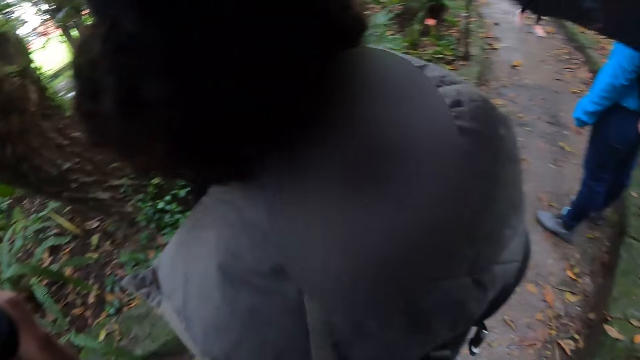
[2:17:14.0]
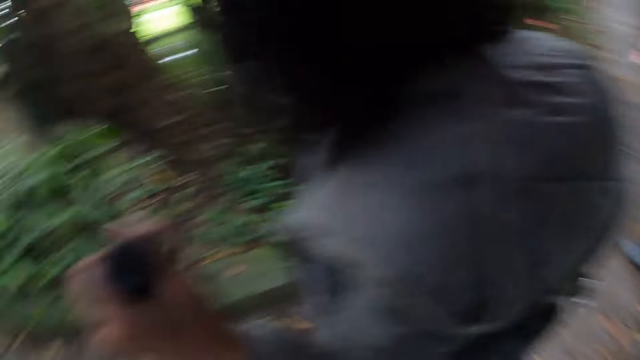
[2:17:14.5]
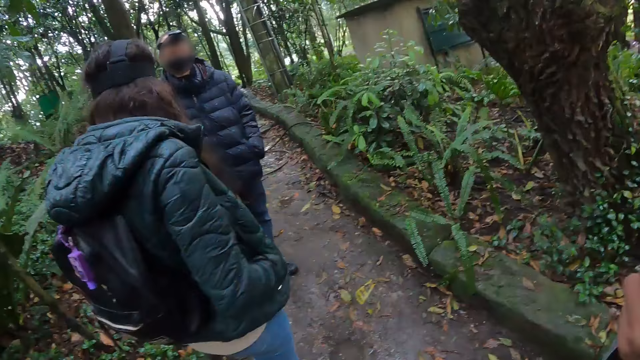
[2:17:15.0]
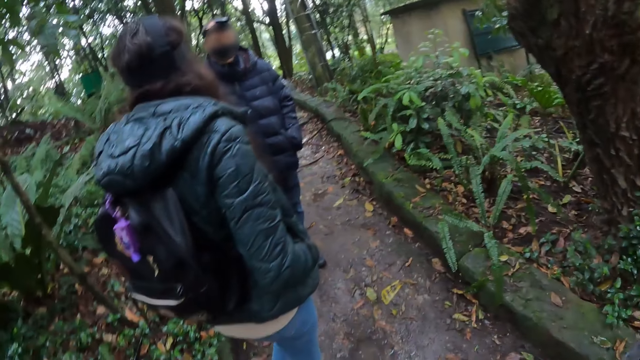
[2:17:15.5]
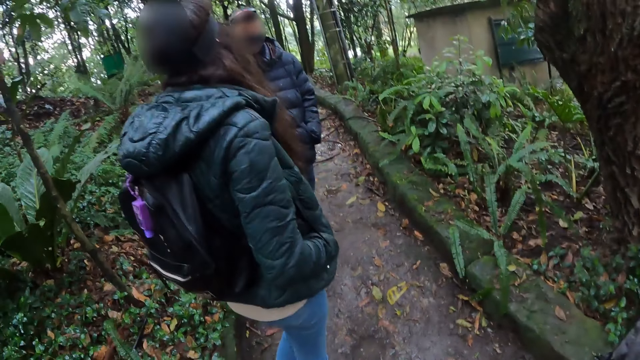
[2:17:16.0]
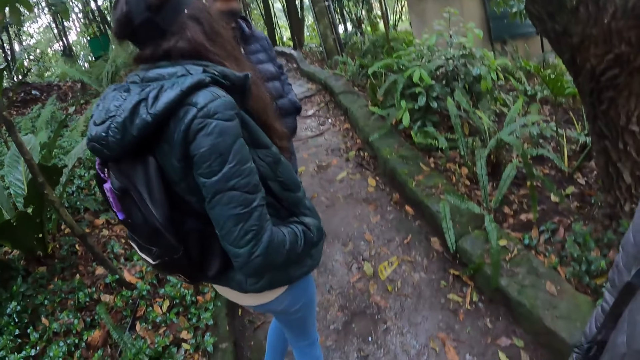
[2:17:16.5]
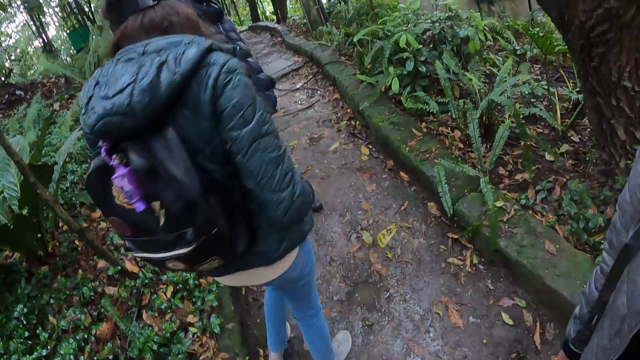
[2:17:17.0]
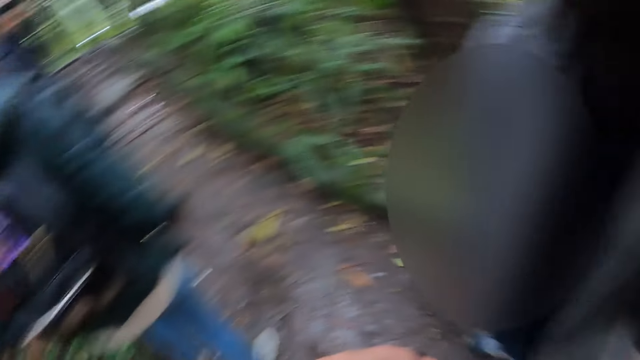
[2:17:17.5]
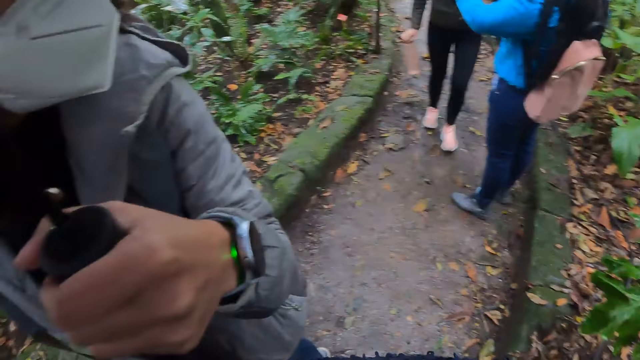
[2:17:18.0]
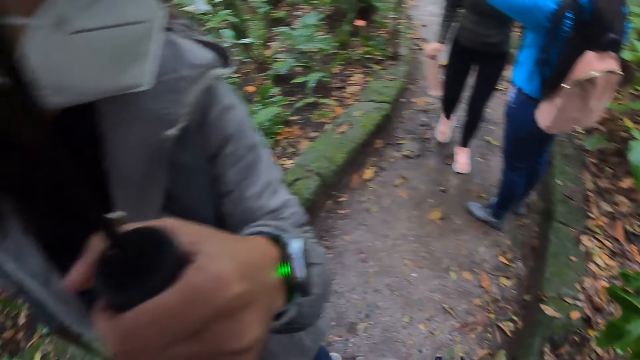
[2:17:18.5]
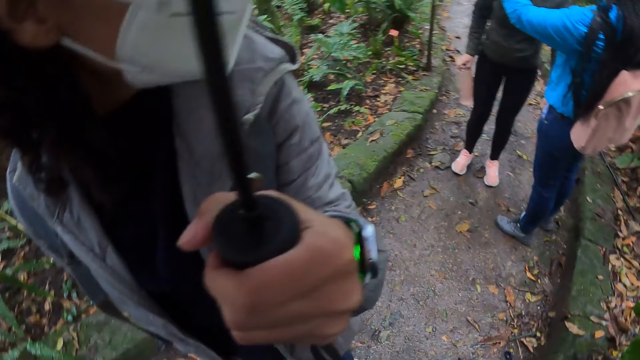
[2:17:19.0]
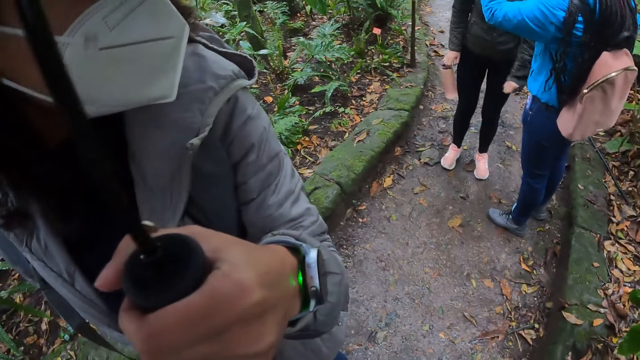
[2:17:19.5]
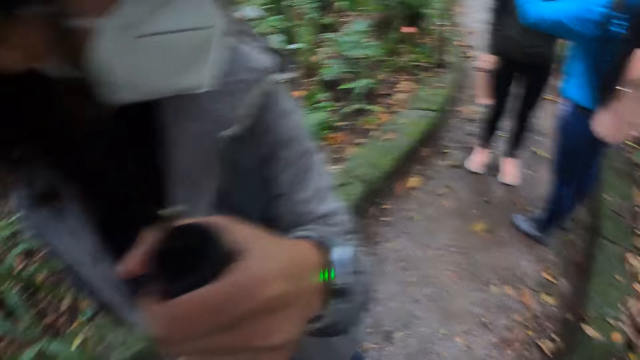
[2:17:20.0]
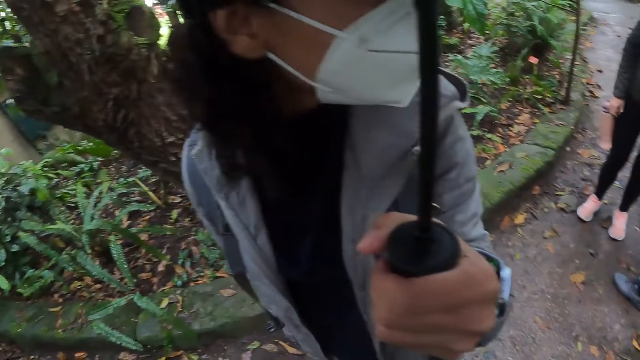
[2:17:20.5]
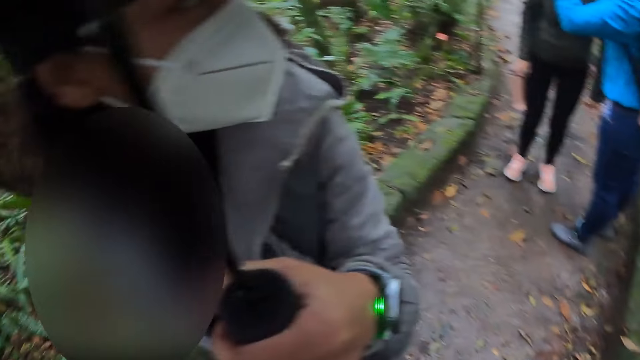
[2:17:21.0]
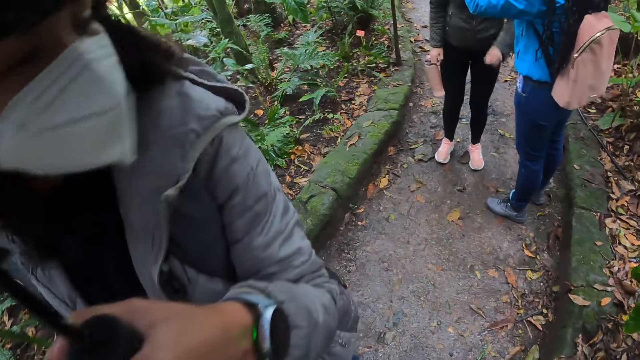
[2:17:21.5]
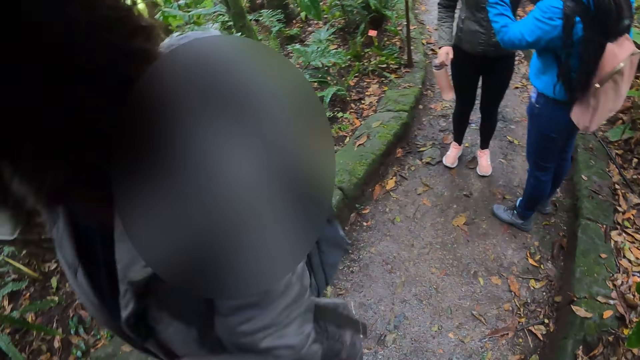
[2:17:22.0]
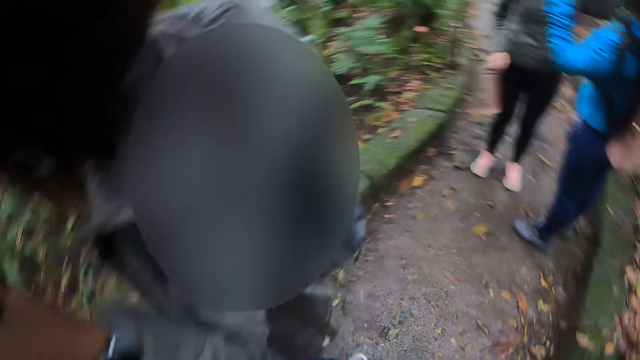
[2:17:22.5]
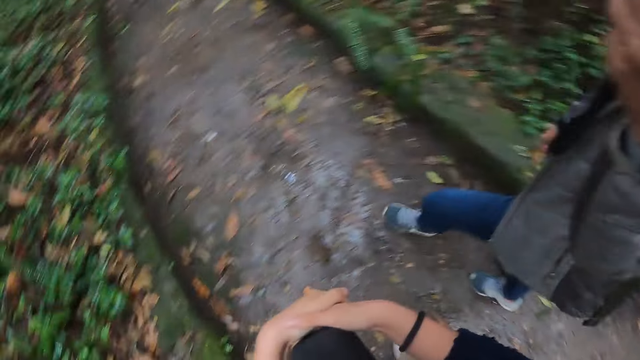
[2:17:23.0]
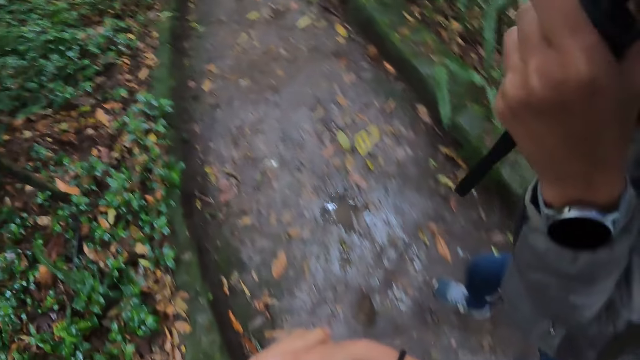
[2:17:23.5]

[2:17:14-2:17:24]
The camera wearer looks around. They look around again.

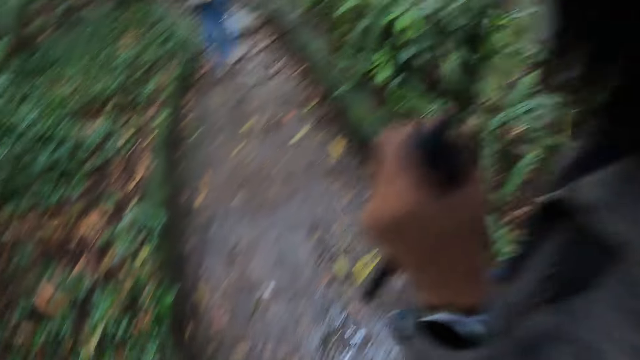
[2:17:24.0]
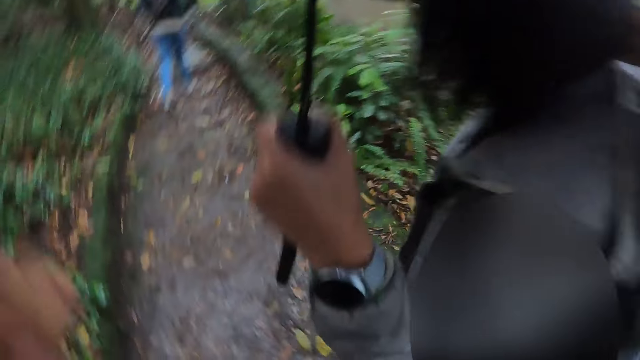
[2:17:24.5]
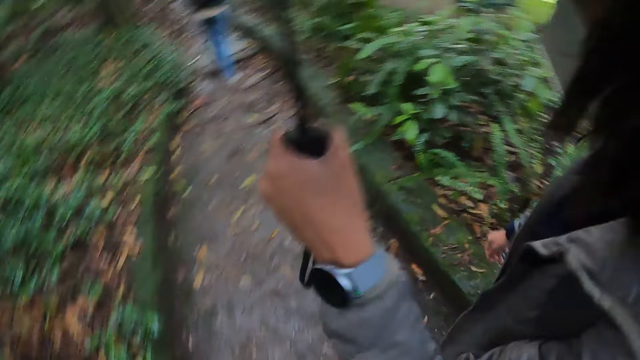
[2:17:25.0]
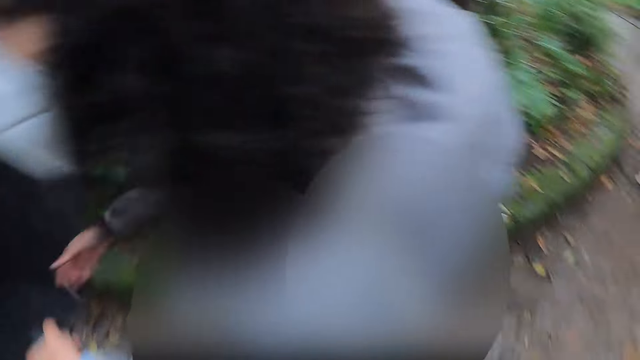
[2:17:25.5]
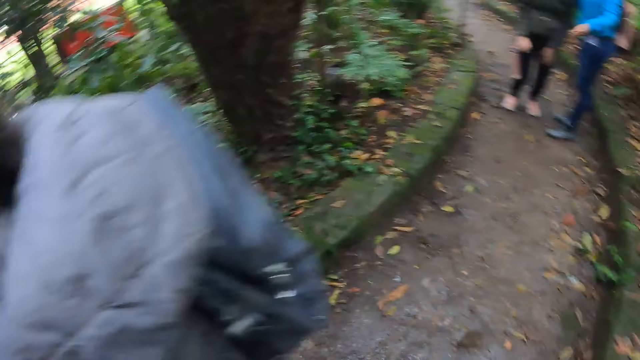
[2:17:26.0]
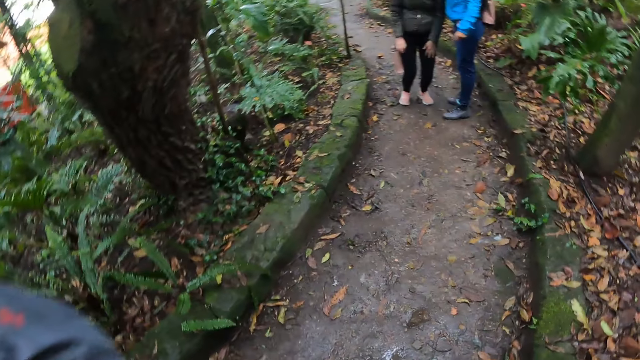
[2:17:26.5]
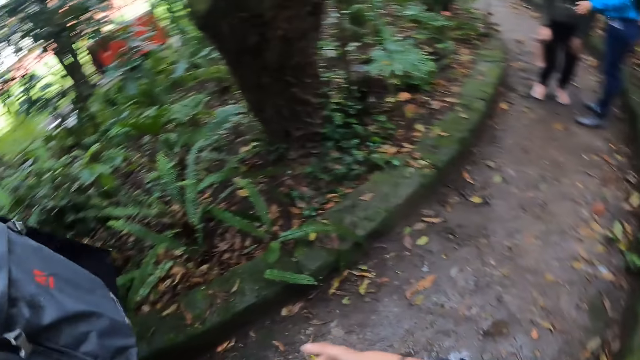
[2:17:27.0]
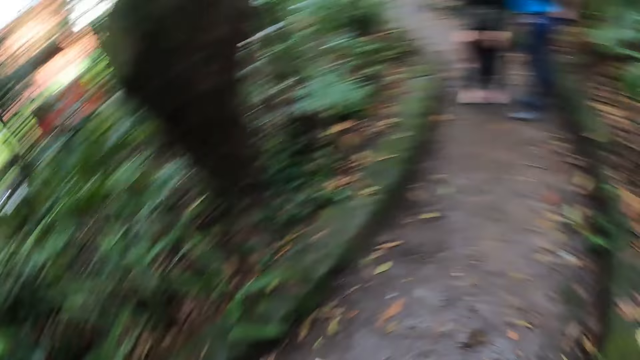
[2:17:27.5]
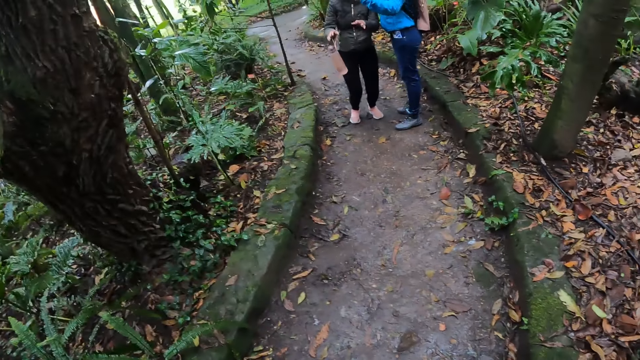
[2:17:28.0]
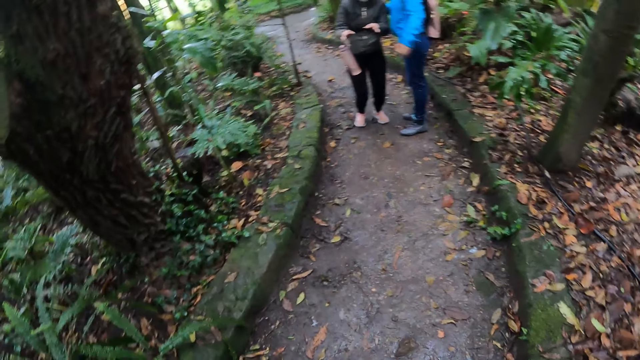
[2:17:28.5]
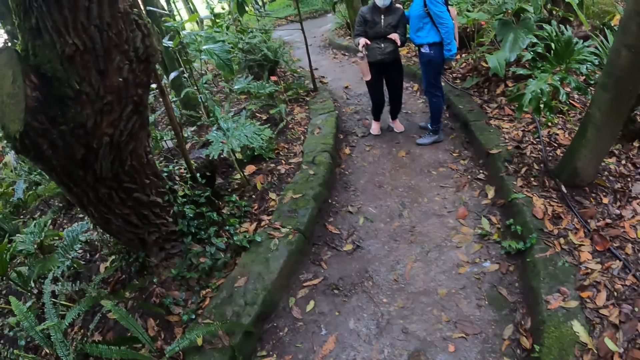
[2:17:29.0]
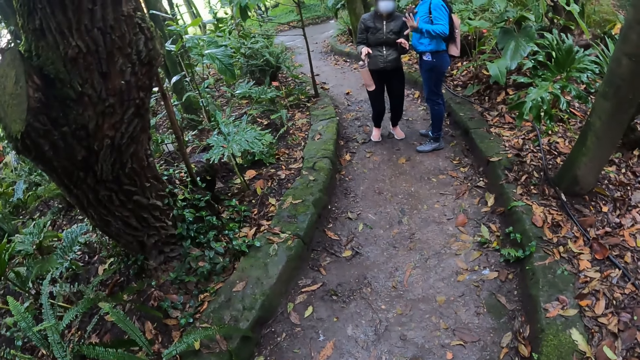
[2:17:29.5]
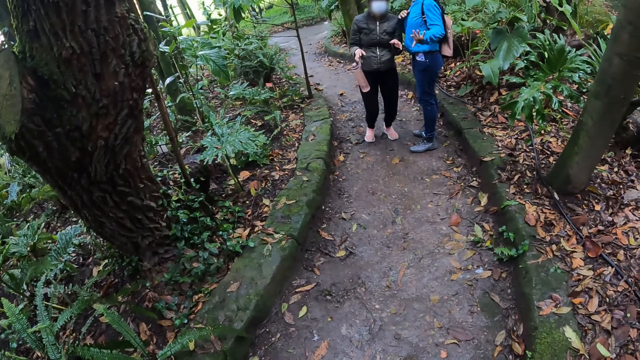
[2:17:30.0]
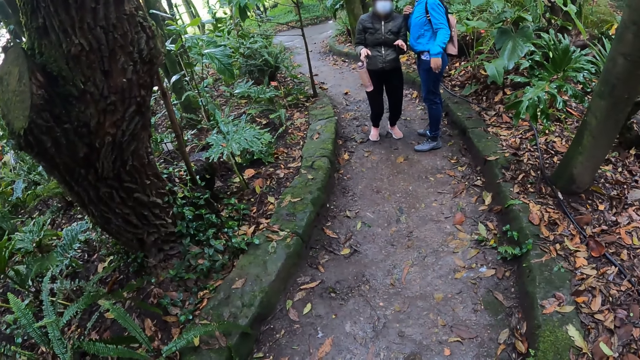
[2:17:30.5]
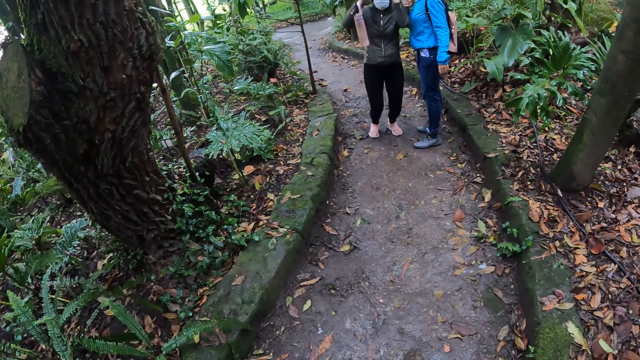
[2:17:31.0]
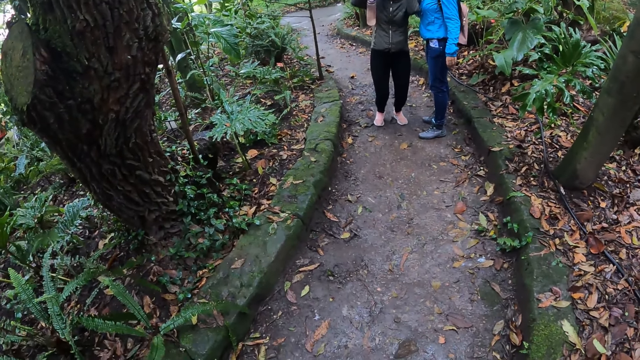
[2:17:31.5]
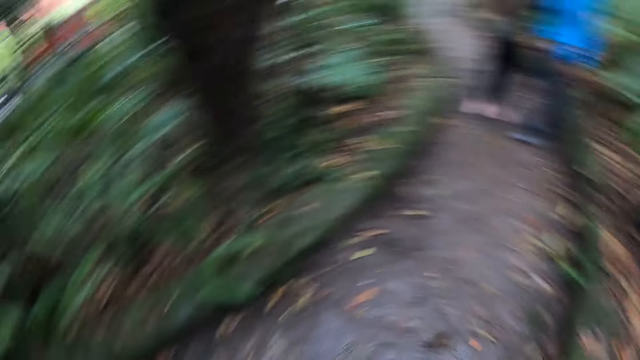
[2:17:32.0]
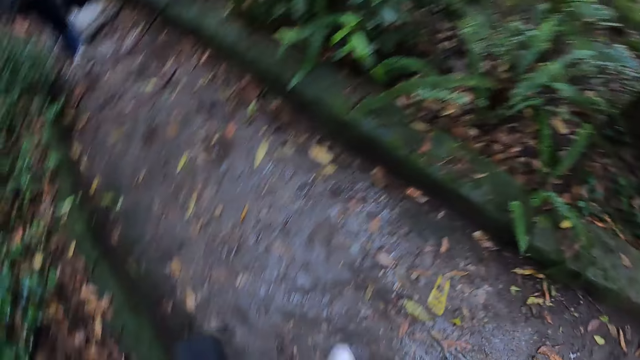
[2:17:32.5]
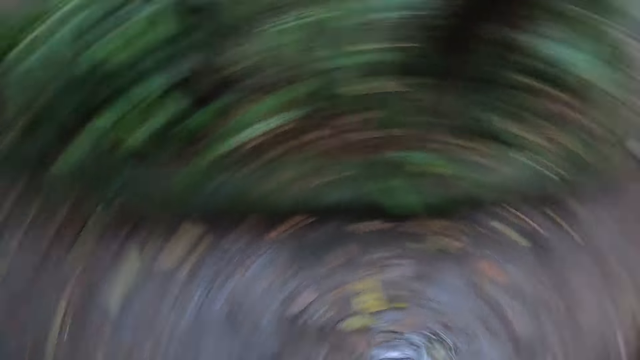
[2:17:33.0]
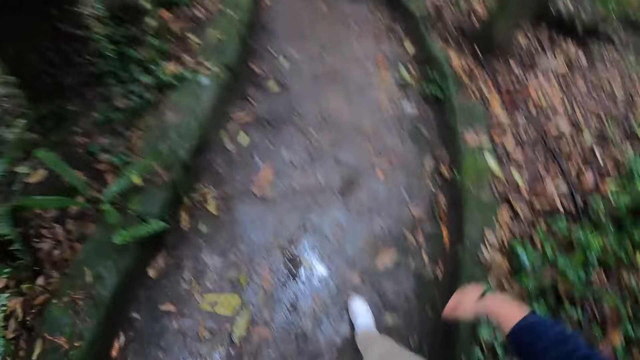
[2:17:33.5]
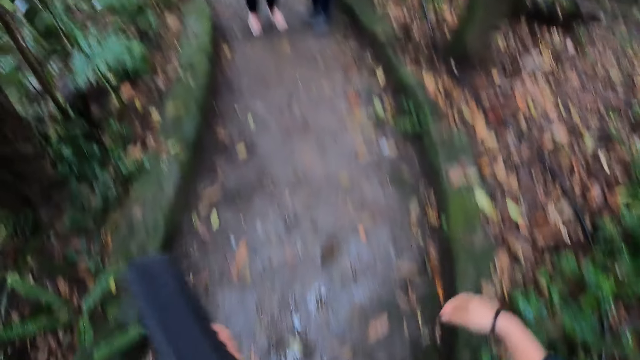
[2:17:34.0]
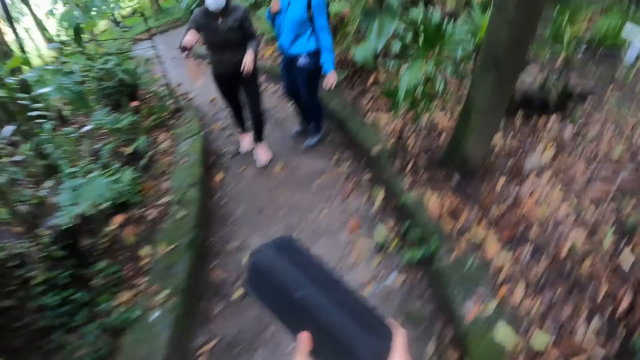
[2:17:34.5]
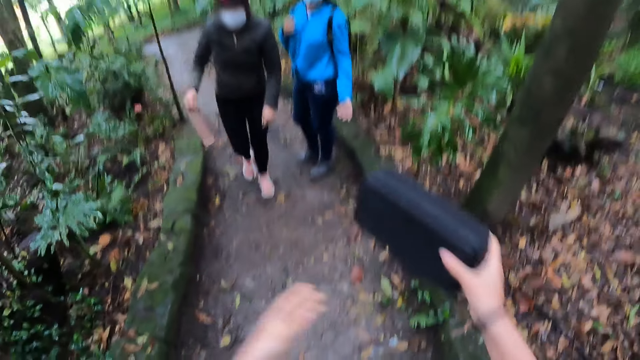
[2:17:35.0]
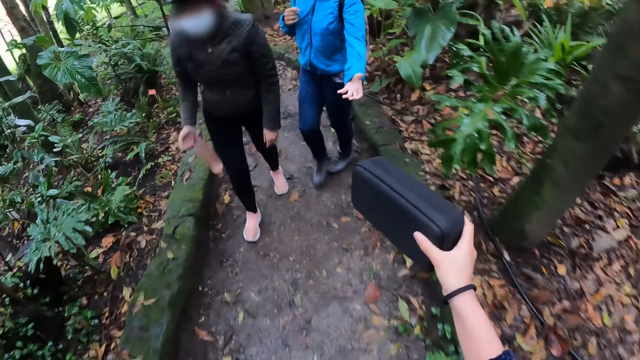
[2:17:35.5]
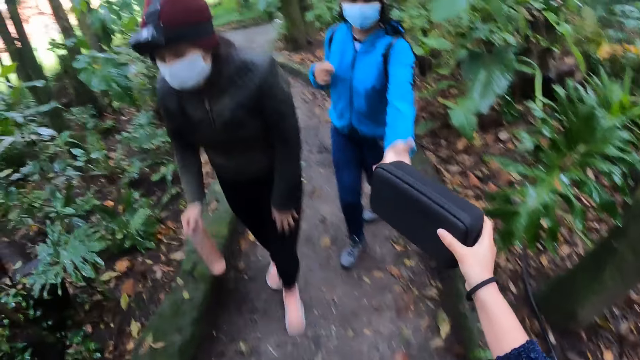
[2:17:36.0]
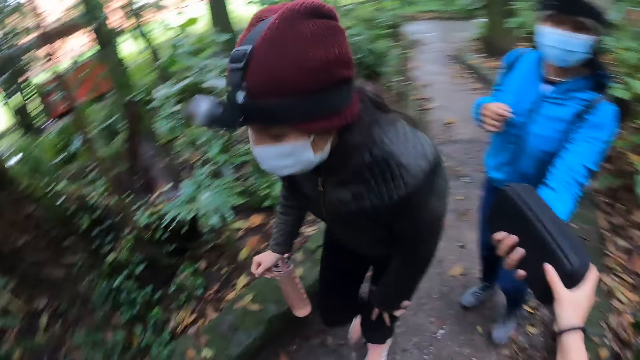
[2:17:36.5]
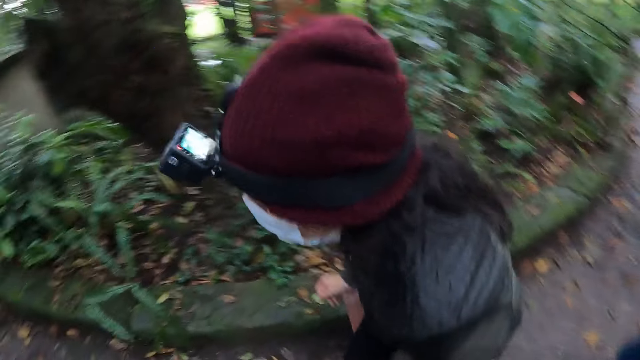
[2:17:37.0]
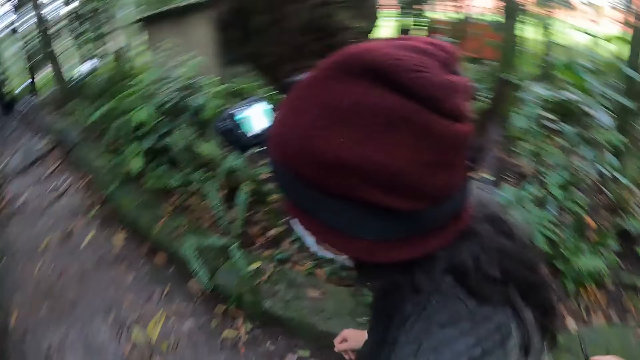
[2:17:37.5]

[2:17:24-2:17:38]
A woman interacts with another woman. The camera wearer stands. He looks around. He holds a case or purse. He gives the first woman the purse with his right hand. The woman collects the purse from the camera wearer with her left hand.
